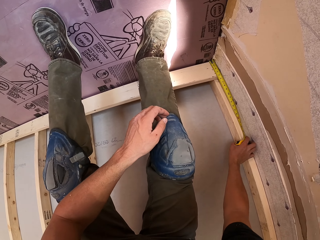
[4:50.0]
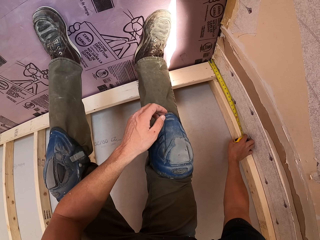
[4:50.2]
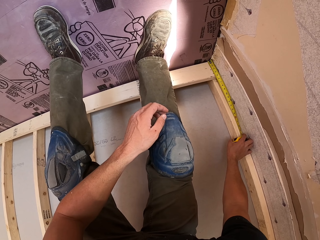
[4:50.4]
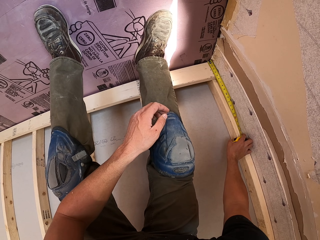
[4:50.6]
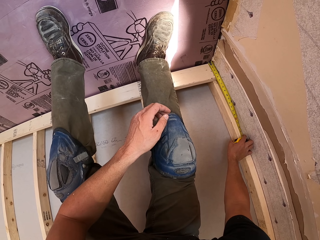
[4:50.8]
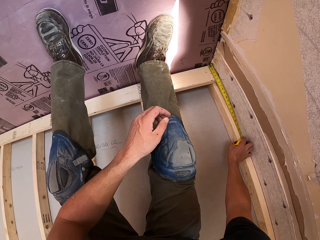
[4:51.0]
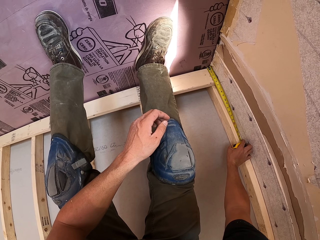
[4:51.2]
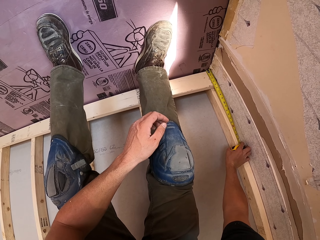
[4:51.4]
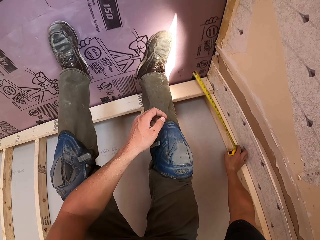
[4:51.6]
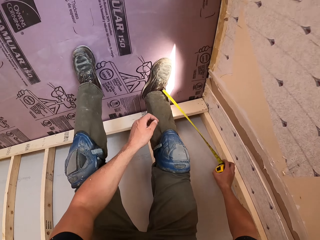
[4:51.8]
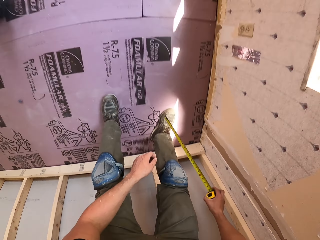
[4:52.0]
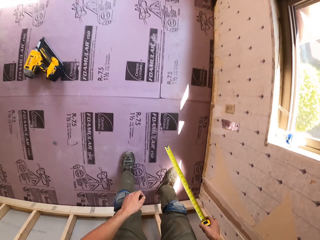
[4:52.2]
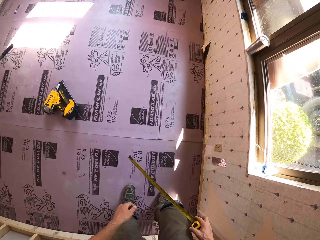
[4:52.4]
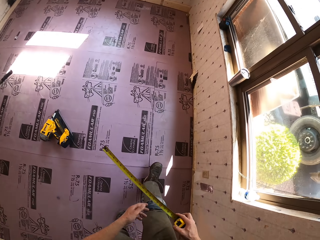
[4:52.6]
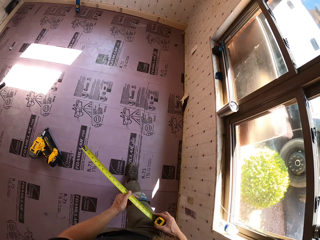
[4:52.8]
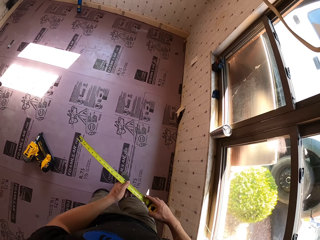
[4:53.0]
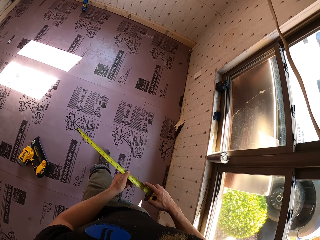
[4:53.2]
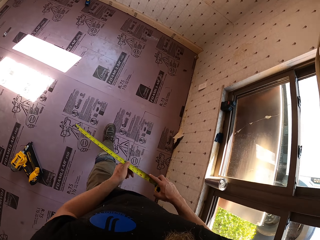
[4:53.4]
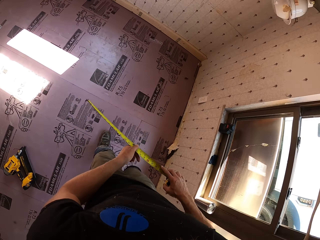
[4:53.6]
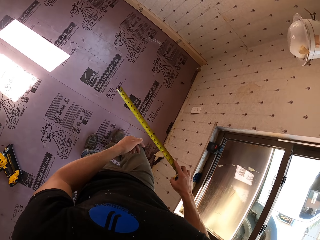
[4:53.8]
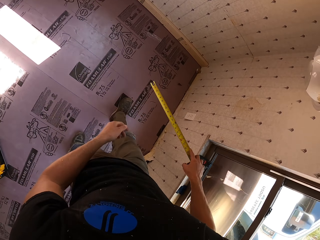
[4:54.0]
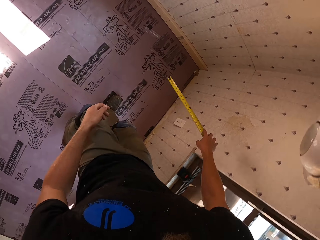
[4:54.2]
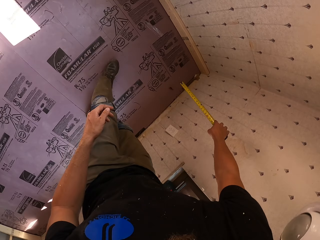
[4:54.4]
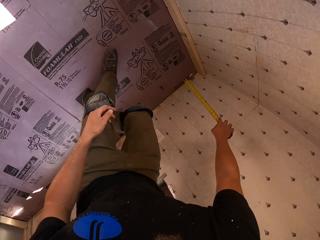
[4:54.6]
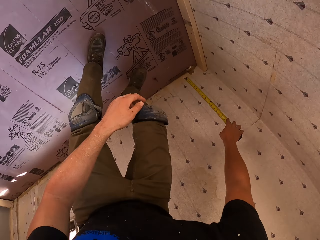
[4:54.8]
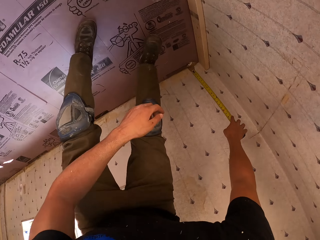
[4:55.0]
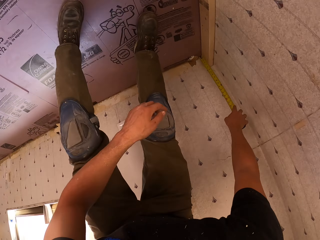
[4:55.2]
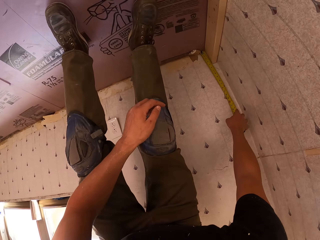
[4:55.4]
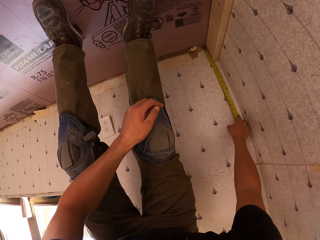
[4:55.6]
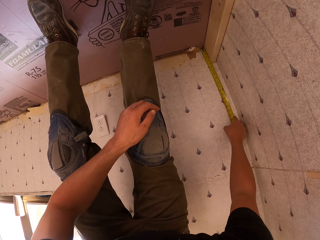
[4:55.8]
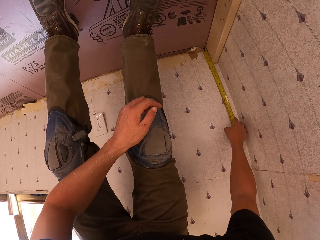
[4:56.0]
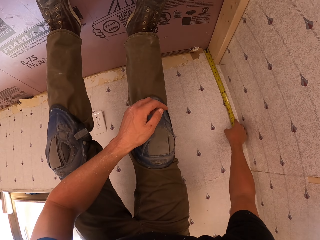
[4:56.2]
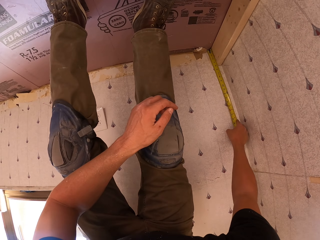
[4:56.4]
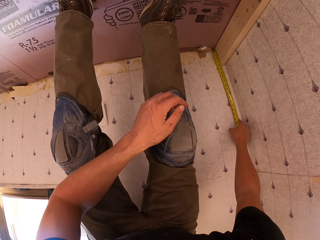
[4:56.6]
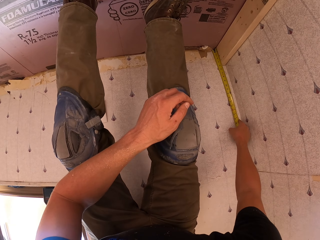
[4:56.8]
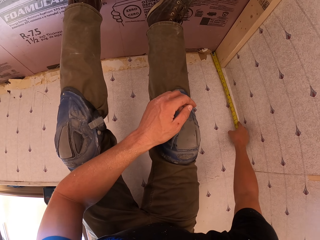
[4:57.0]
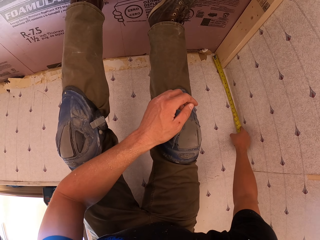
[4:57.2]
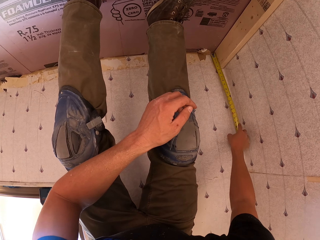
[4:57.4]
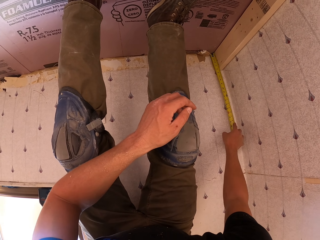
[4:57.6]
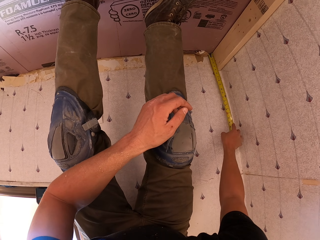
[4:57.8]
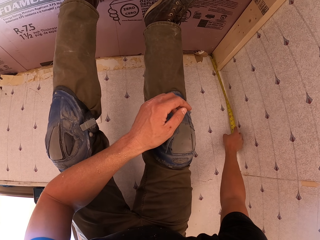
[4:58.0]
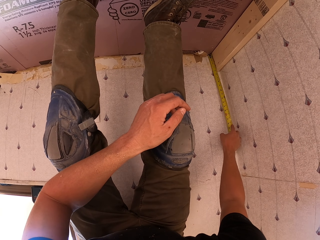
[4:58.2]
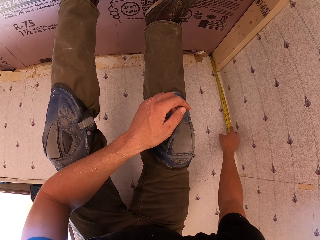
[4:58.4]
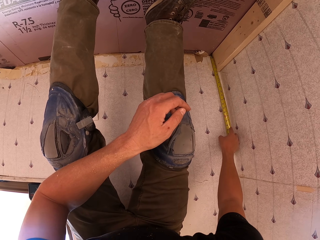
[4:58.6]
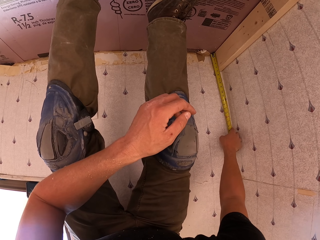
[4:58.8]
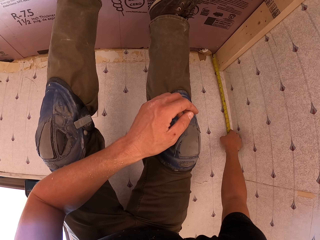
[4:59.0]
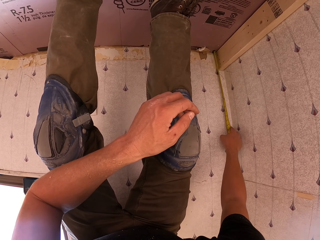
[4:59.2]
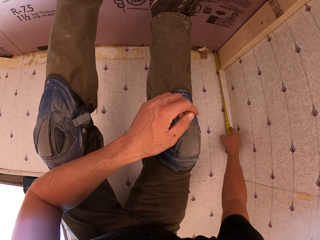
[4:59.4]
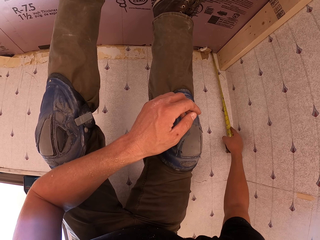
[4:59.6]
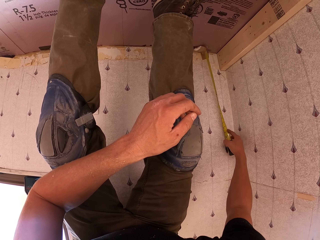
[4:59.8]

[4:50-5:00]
The camera wearer measures the wood. They remove the tape measure from the wood. They walk in the room. They measure the wall.

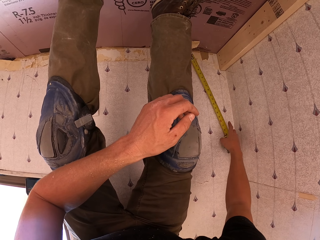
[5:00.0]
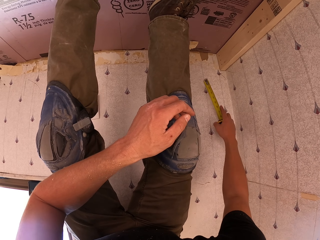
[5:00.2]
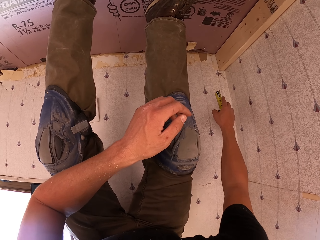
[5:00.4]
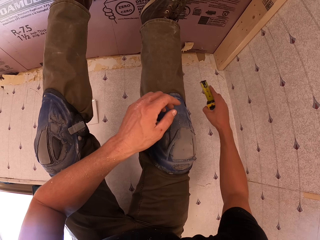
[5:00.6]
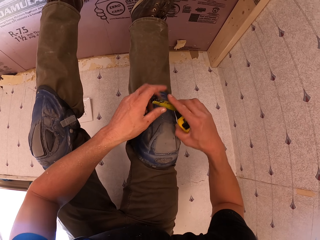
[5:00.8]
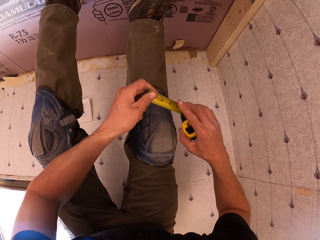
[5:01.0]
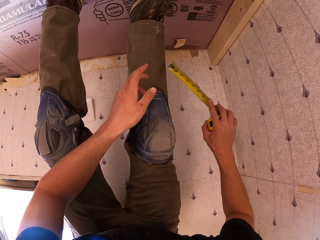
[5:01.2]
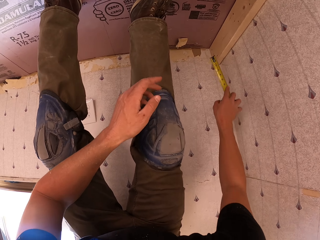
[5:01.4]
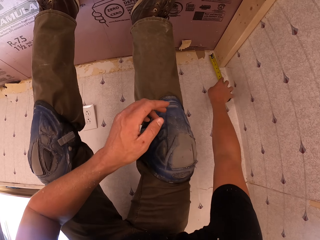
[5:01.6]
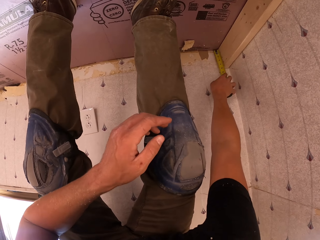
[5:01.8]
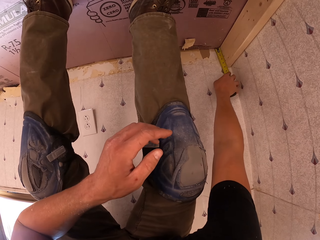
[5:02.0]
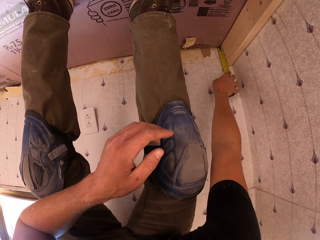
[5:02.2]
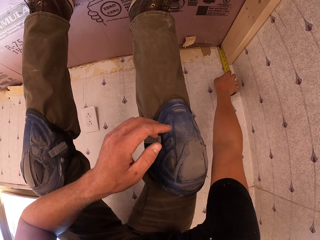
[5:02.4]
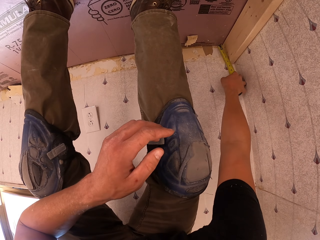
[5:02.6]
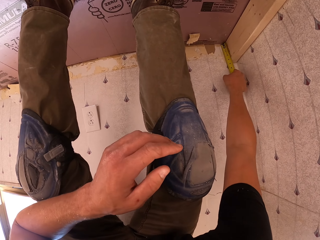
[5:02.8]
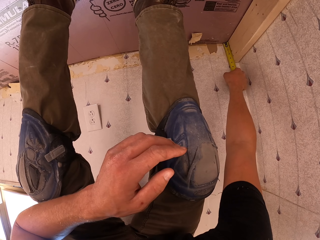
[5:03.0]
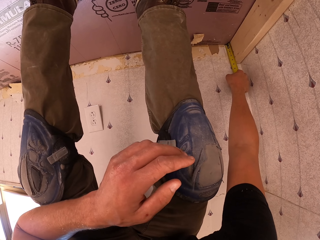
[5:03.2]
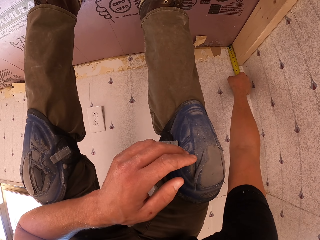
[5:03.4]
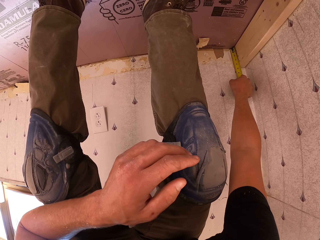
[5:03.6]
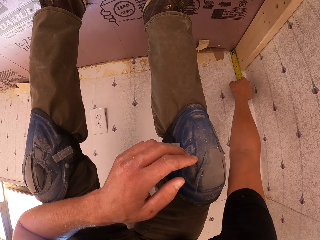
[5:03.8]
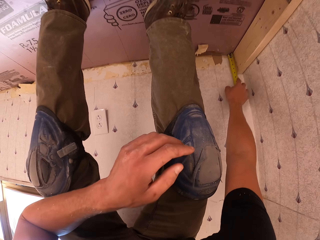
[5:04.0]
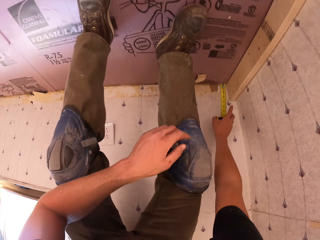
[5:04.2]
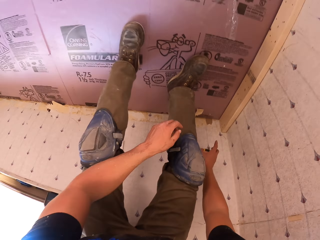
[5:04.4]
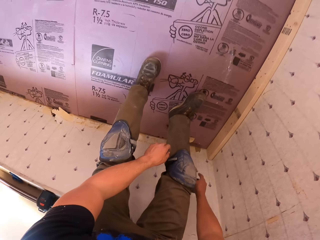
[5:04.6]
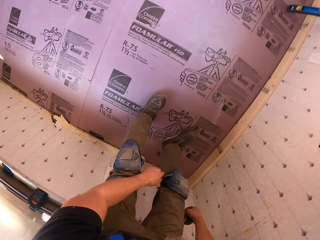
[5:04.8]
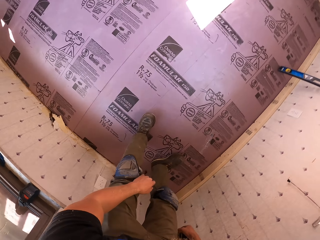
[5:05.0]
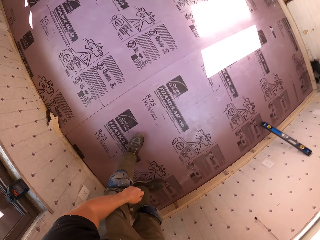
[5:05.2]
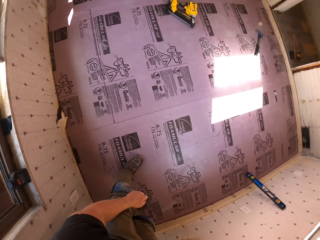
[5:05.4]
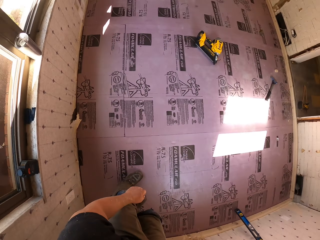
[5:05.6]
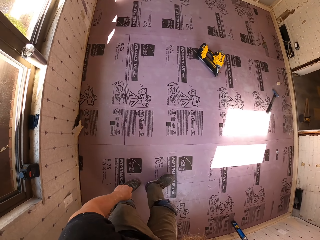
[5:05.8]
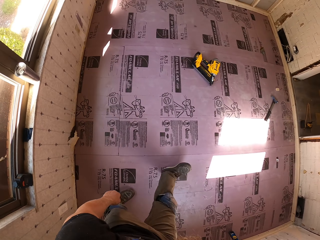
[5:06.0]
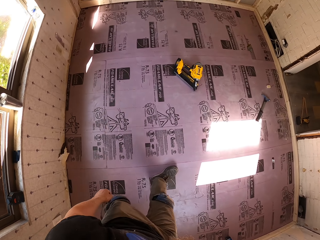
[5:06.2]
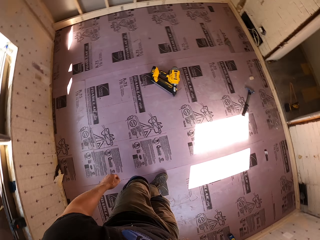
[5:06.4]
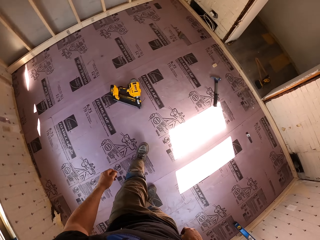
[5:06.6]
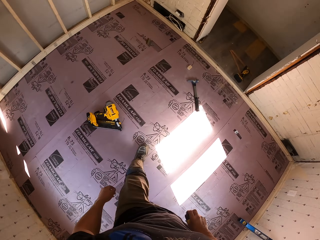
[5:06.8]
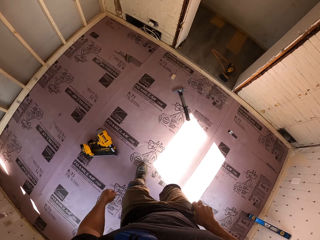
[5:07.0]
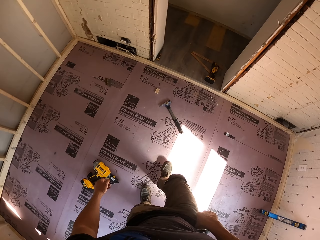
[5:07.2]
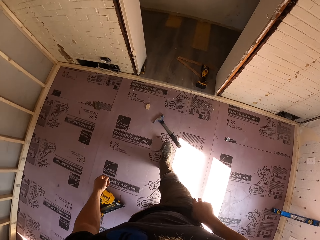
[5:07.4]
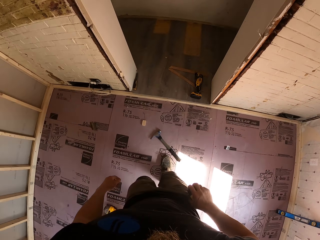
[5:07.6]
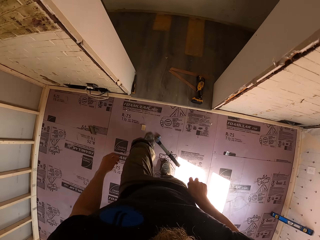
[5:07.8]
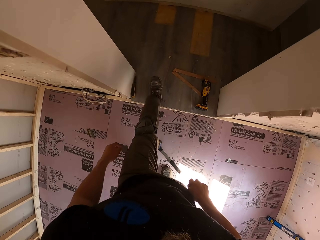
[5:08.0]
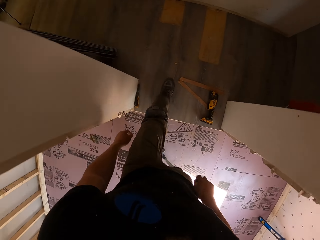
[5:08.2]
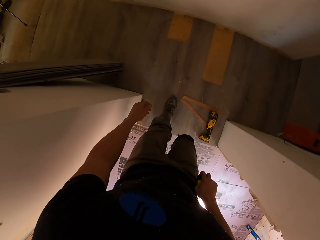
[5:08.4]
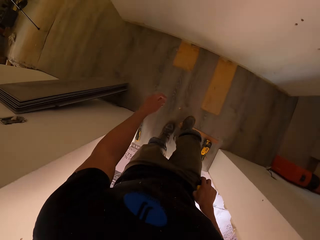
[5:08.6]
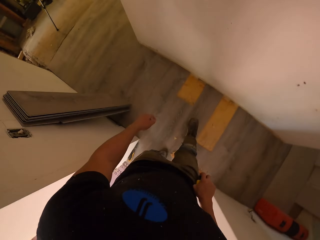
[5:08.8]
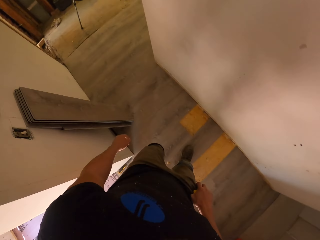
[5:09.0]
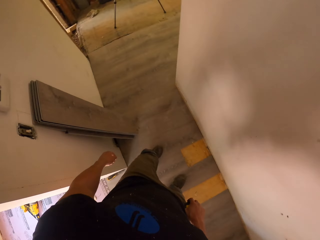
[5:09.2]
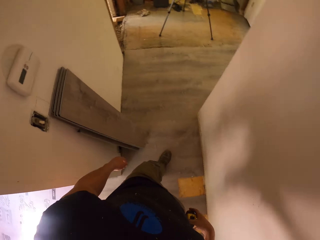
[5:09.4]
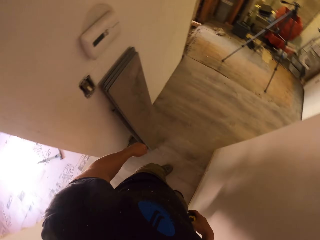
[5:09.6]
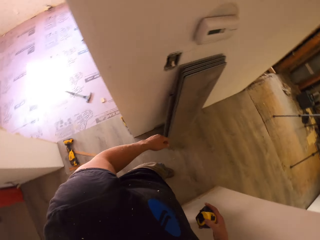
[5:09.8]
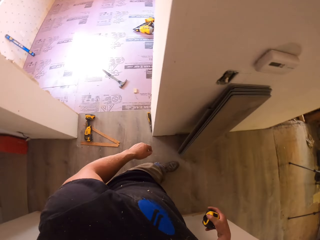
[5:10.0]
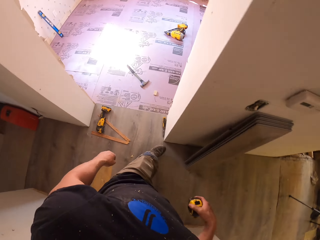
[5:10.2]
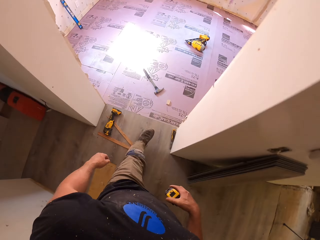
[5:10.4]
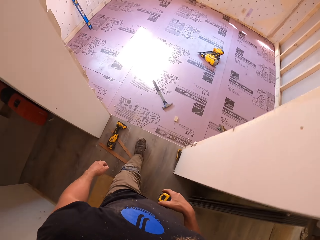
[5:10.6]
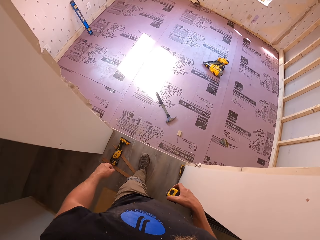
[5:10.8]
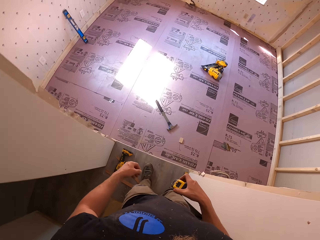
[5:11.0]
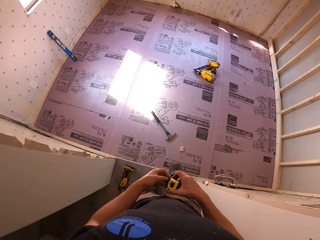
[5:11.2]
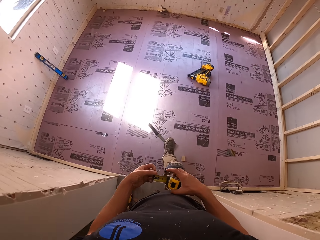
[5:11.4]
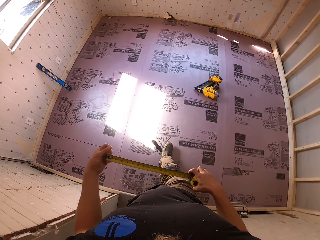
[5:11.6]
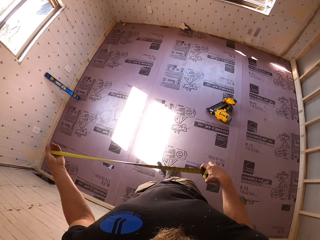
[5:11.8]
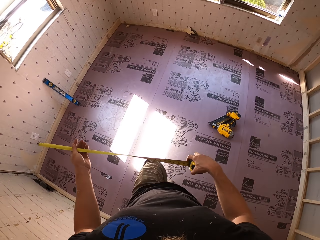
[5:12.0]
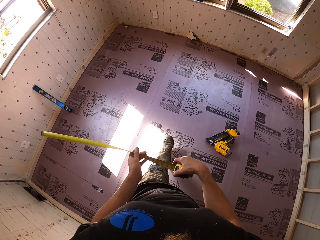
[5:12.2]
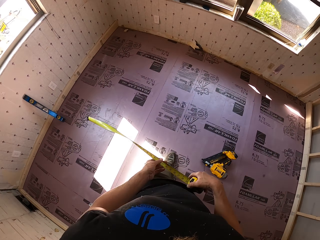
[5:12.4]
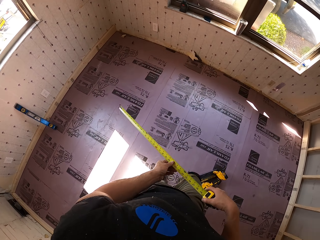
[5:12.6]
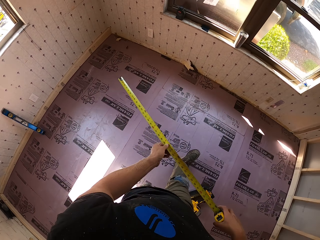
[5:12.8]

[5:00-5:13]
The camera wearer raises the tape measure. They return the tape measure to measure the wall. They measure the wood on the wall. They remove the tape measure. They walk in the room. They walk out of the room. They turn around. They walk back in the room. They remove the tape measure.
